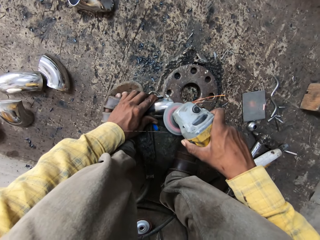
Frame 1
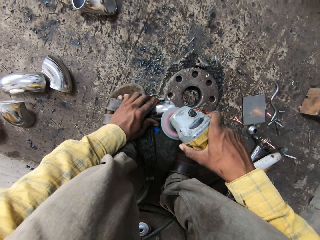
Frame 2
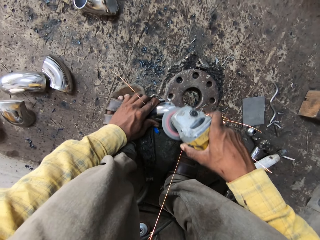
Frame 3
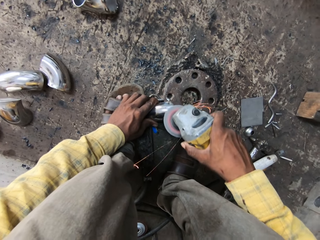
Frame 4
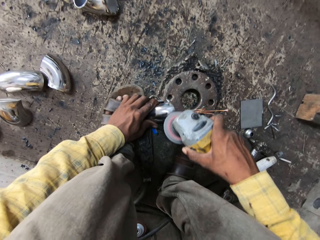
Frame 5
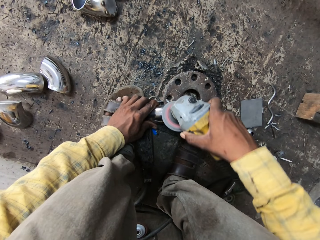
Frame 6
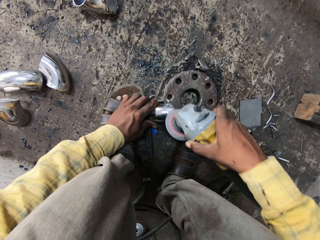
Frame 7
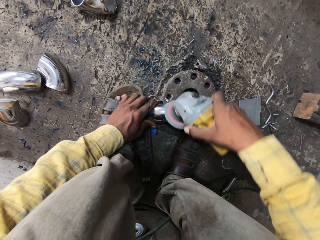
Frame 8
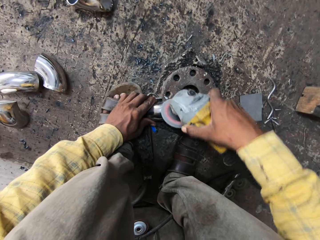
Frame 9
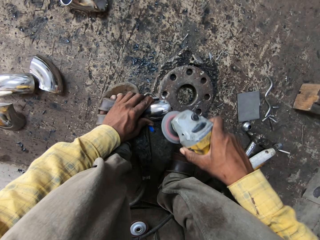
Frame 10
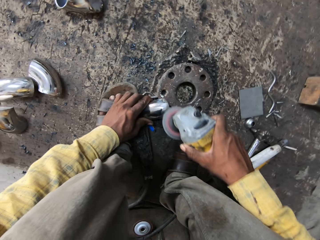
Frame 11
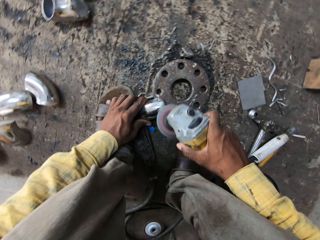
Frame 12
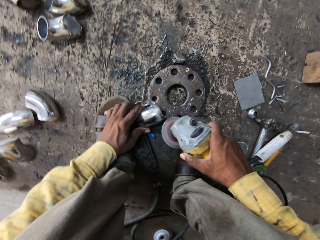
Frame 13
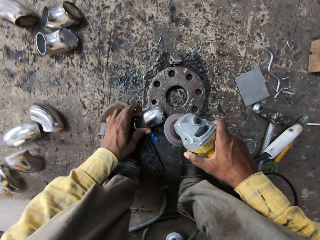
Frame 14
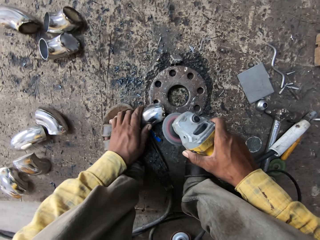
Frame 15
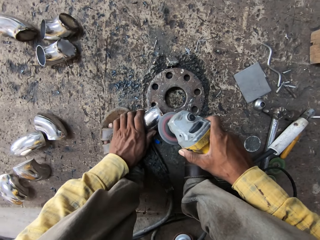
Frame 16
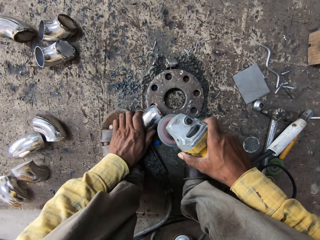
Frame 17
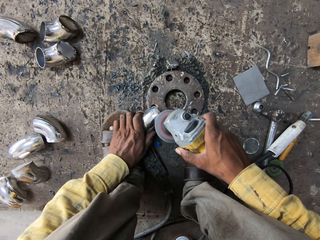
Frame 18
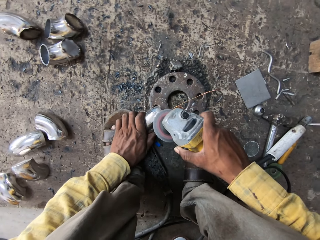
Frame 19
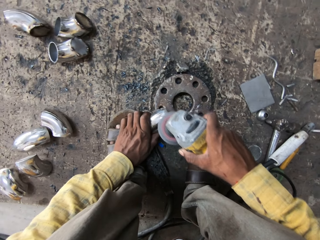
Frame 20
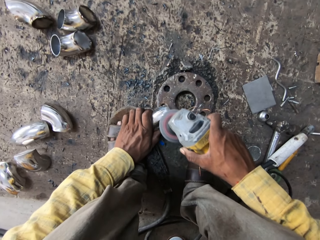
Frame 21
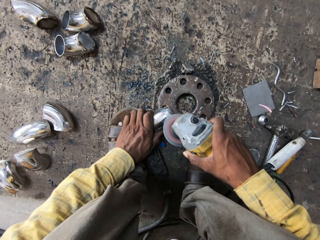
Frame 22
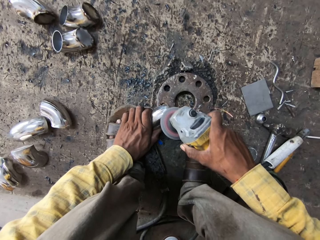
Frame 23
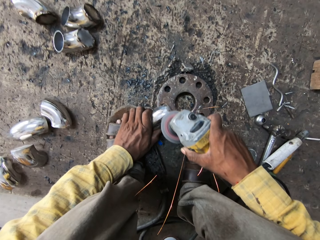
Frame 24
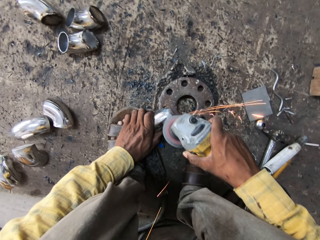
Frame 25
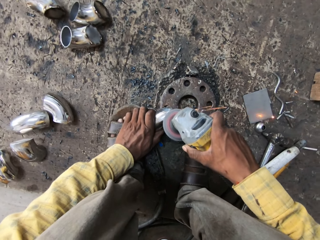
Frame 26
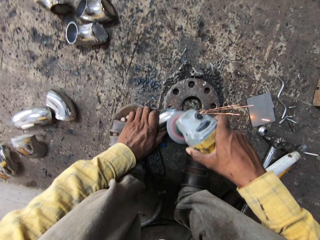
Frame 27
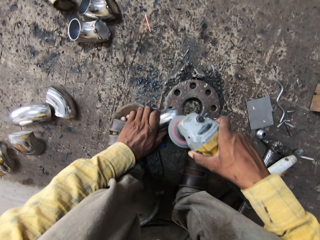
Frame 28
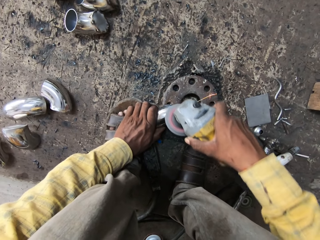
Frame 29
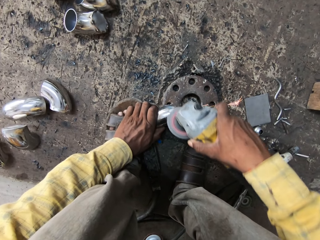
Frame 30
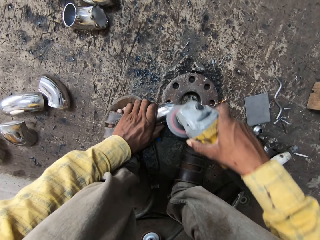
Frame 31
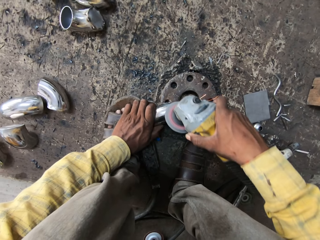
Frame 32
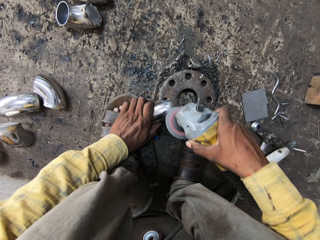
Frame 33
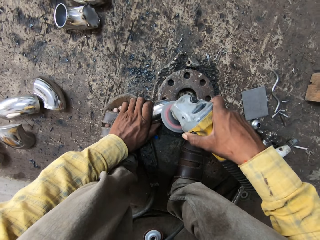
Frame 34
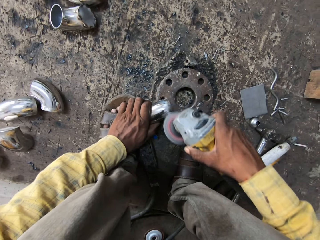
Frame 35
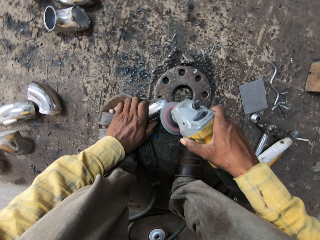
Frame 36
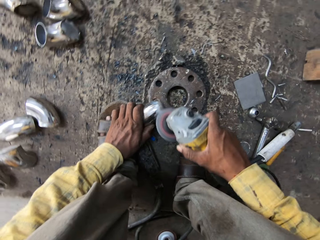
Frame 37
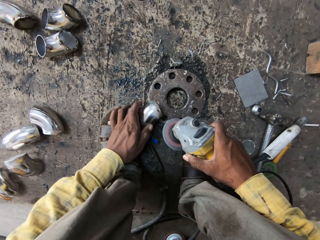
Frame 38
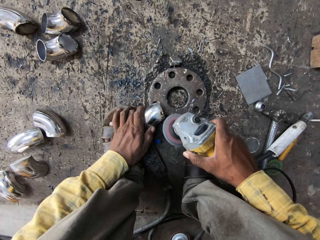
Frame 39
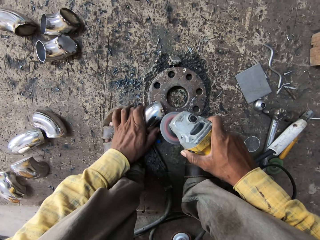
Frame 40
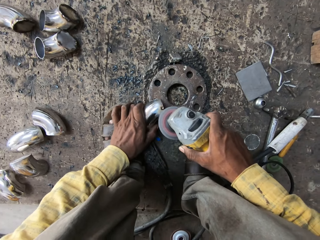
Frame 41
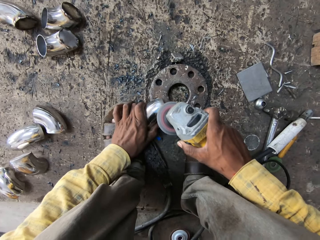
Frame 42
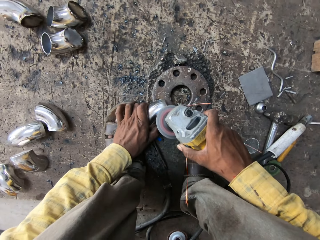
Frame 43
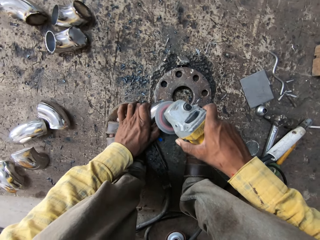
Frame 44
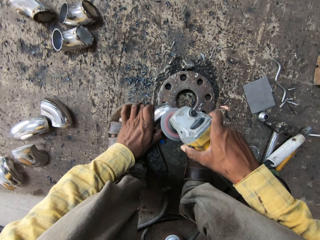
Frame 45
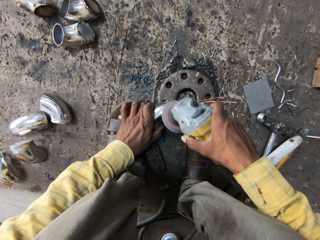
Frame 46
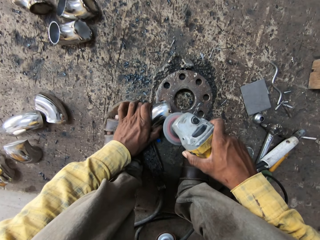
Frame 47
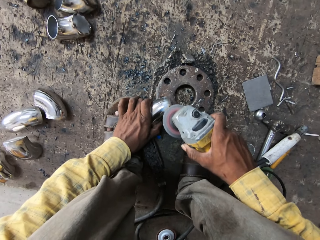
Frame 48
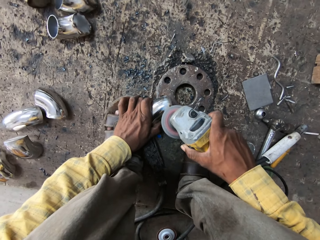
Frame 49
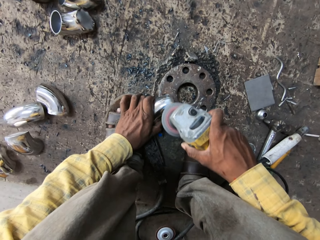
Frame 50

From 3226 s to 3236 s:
The camera wearer adjusts the stamped flange weld nut. They grind the stamped flange weld nut.

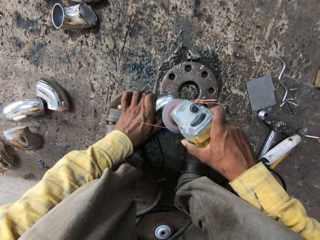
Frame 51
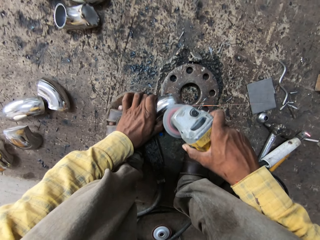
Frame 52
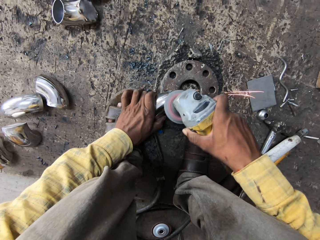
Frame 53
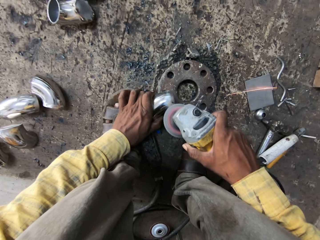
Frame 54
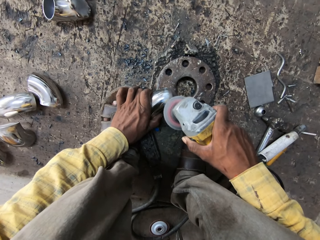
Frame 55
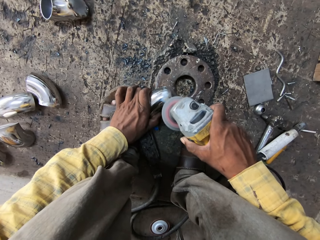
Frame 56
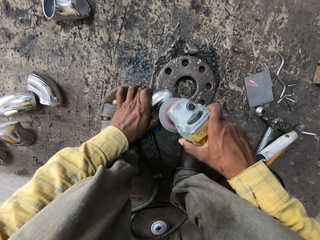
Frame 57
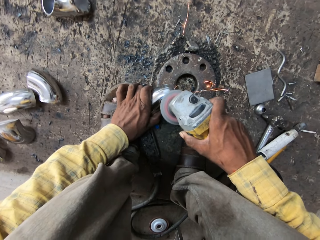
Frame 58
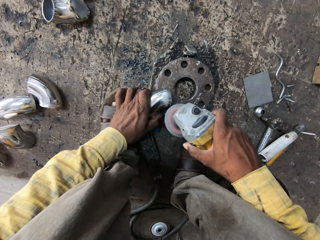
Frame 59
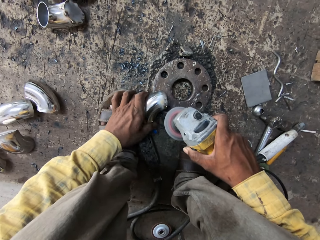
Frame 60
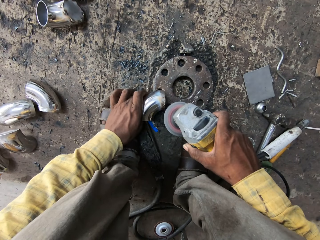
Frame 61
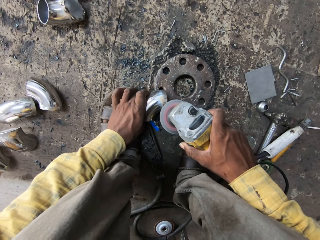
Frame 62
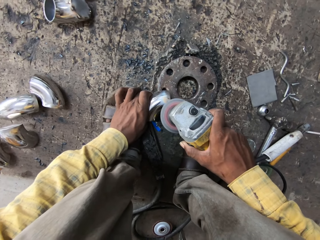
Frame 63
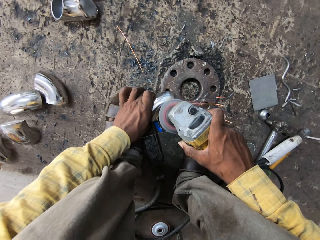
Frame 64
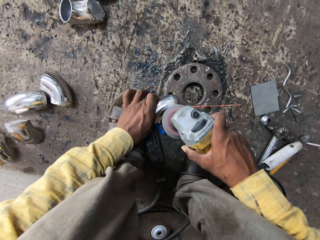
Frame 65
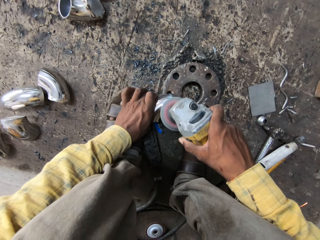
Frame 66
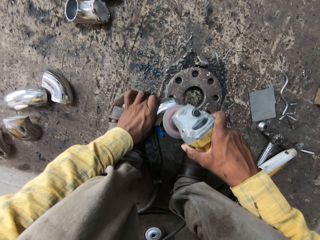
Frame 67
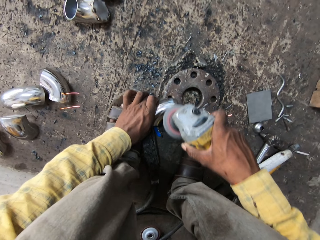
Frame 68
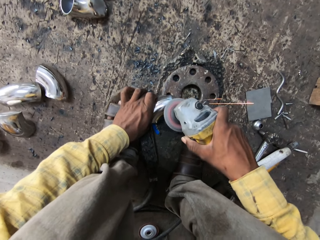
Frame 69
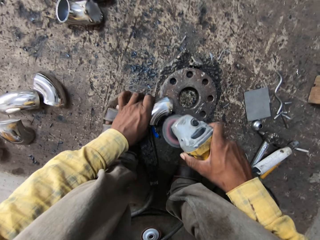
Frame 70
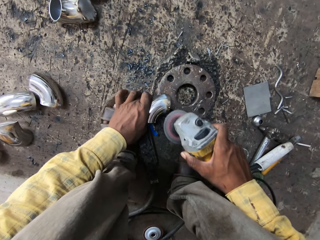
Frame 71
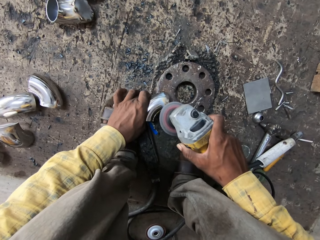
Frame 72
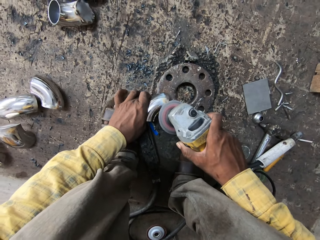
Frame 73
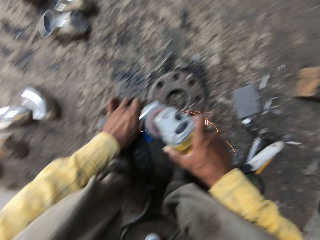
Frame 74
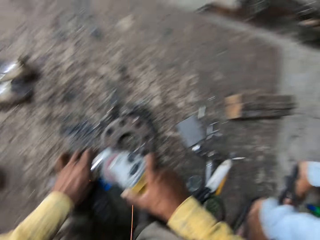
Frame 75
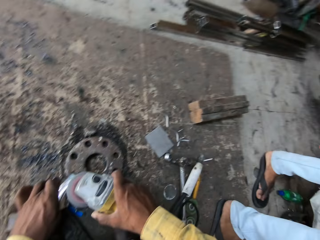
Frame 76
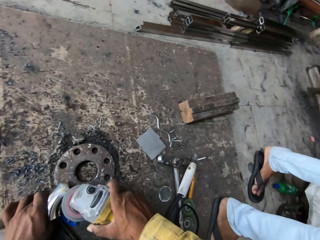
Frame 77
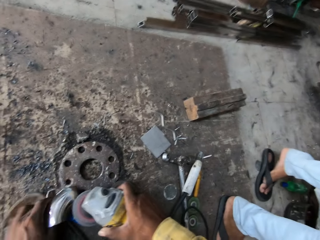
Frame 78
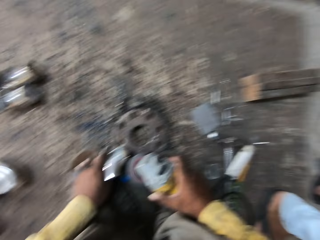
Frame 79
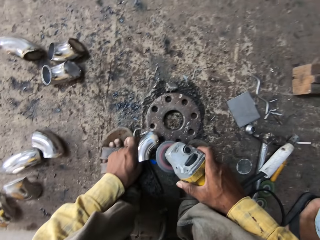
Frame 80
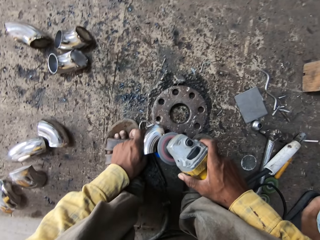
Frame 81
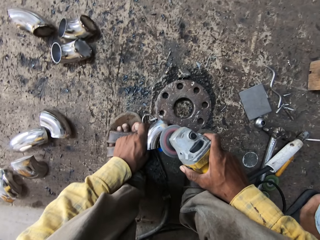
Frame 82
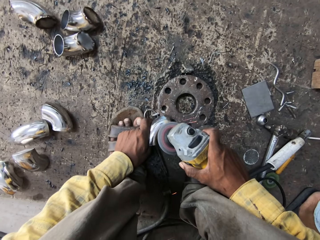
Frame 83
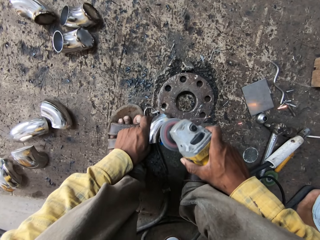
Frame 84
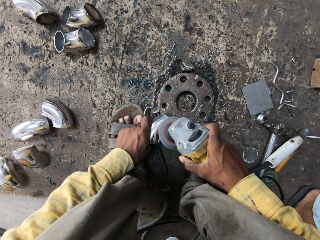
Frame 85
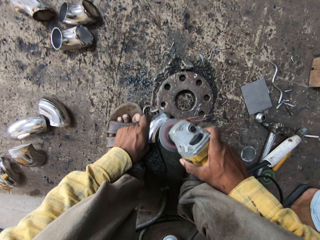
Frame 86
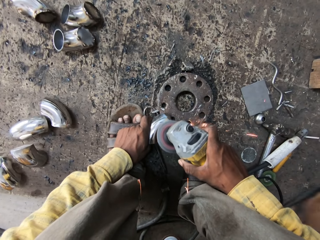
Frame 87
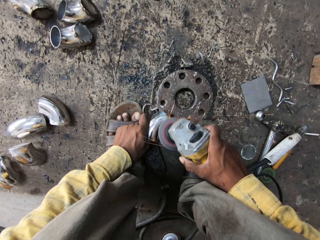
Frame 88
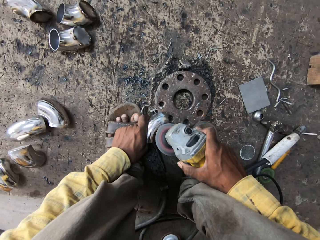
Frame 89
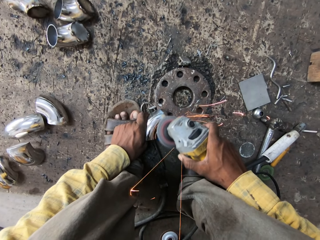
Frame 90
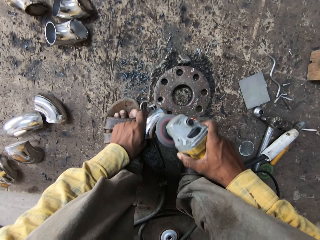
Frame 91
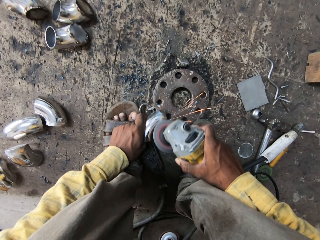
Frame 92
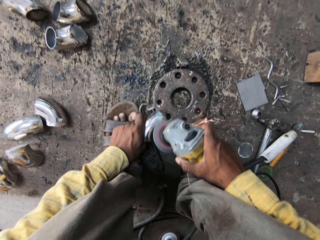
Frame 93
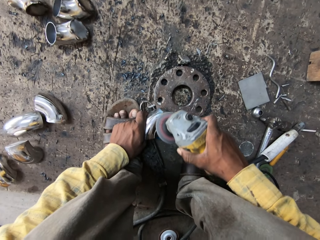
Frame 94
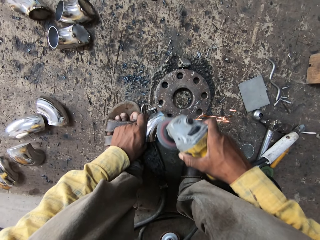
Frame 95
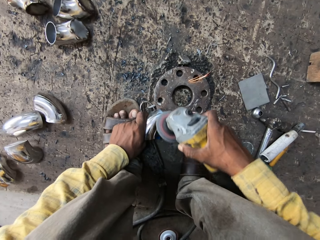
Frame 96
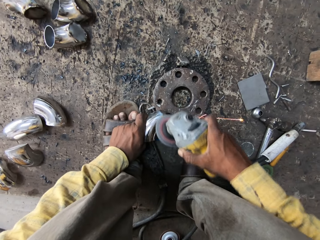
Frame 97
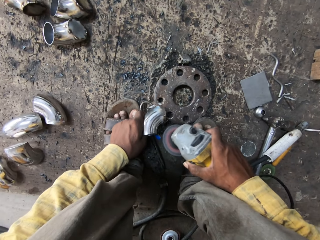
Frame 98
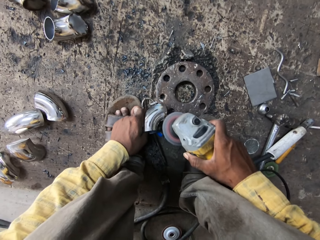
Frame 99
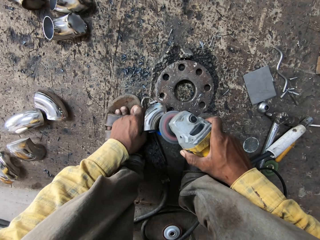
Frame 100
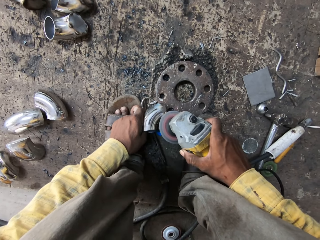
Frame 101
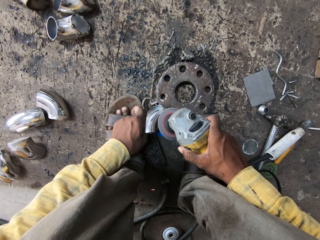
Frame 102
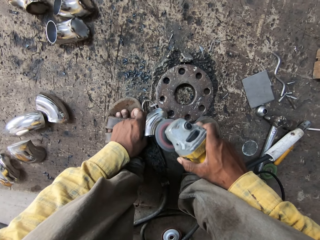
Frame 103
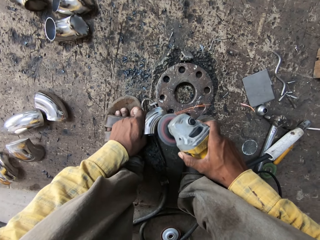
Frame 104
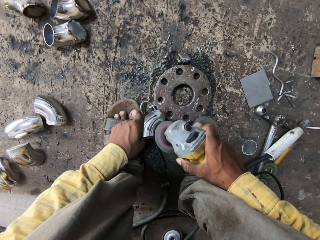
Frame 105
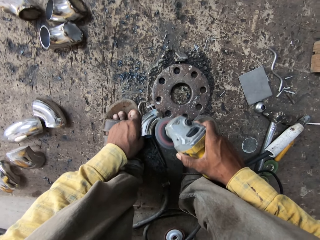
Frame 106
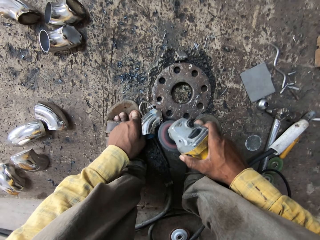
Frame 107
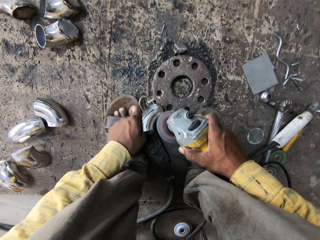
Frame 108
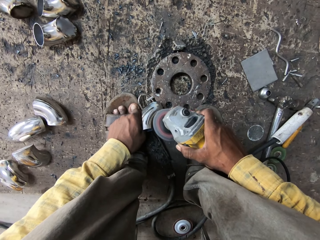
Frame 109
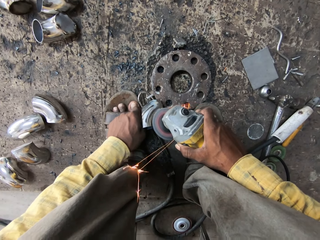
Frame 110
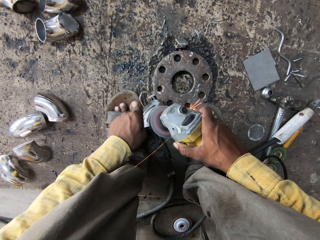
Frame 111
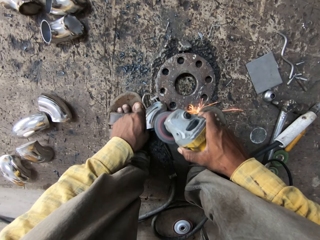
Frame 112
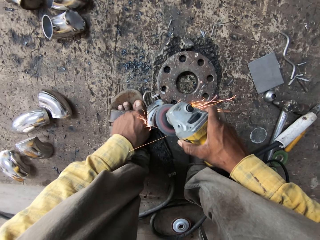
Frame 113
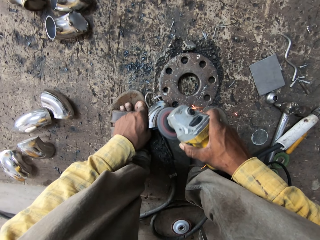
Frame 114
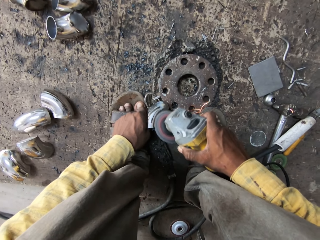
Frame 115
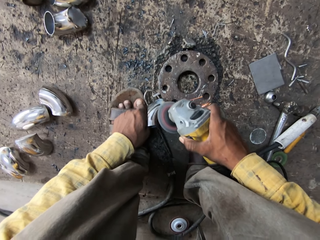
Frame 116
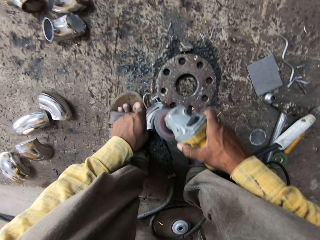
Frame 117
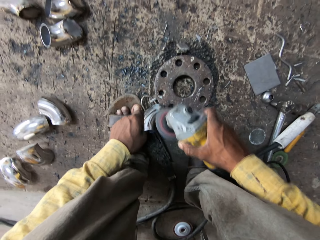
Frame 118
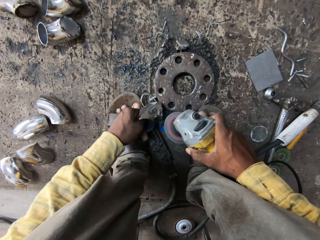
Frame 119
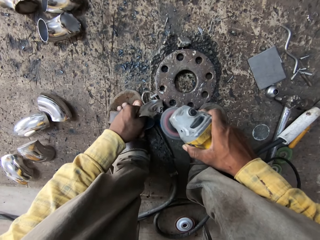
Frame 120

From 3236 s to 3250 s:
The camera wearer adjusts the stamped flange weld nut. They grind the stamped flange weld nut. A man walks around the store. The camera wearer smoothens metal with a grinder.
